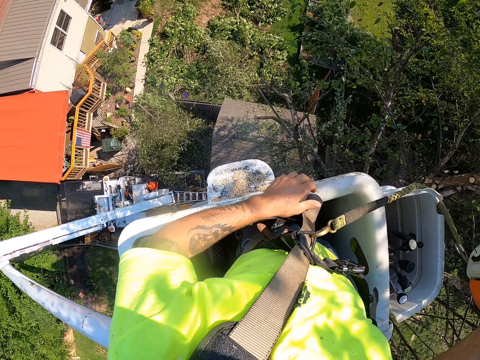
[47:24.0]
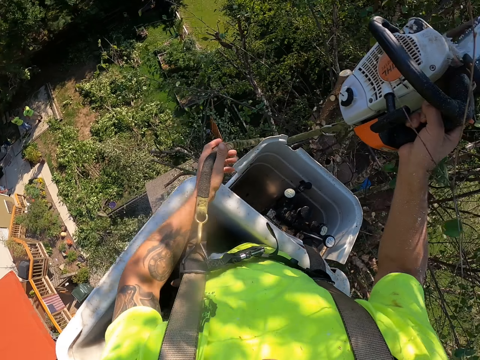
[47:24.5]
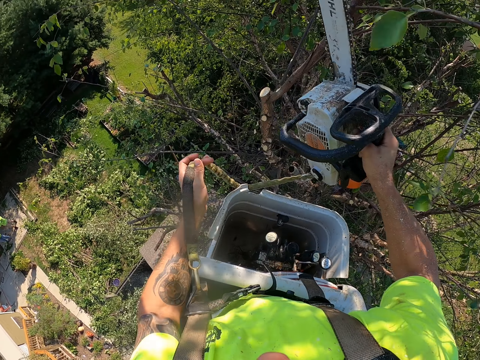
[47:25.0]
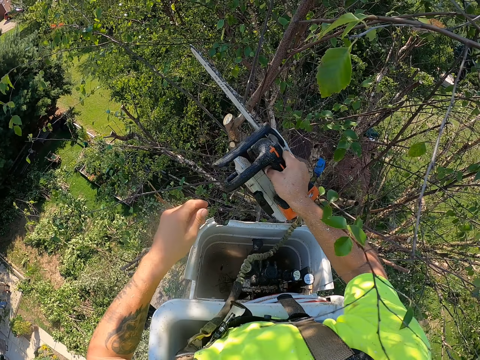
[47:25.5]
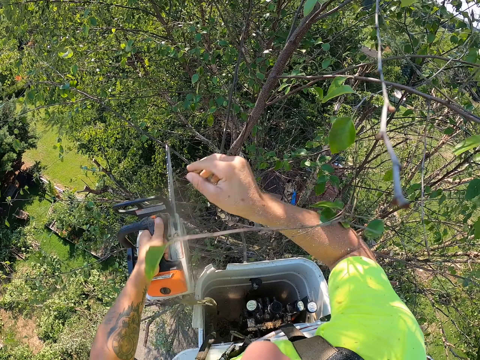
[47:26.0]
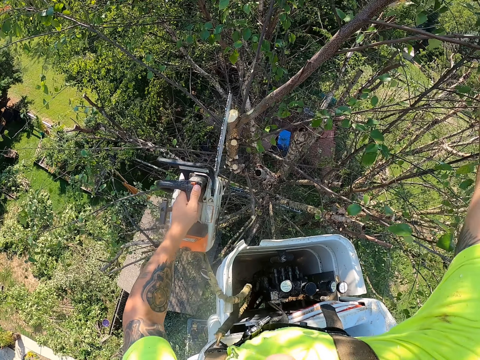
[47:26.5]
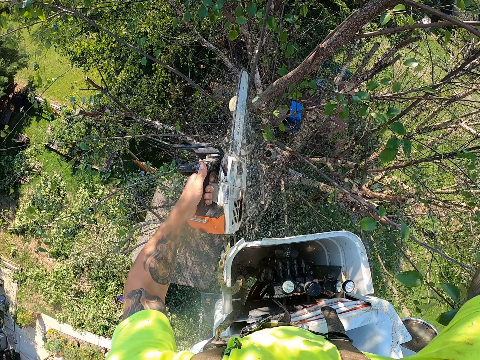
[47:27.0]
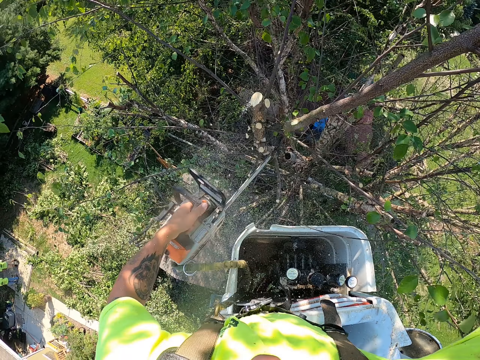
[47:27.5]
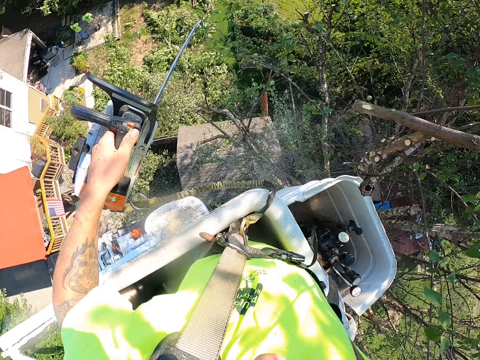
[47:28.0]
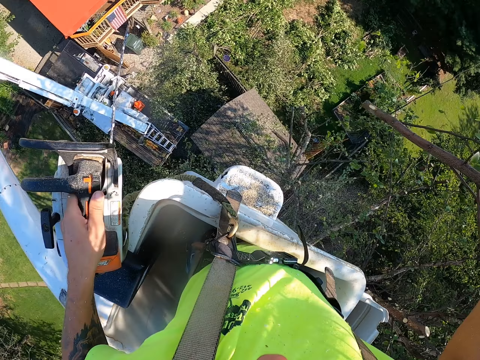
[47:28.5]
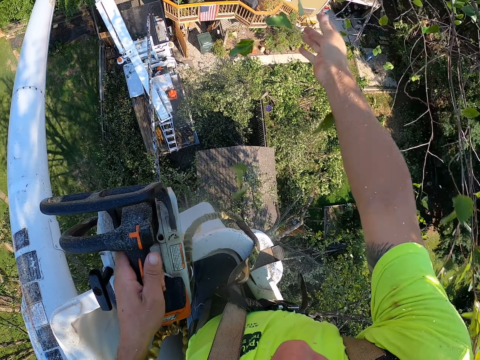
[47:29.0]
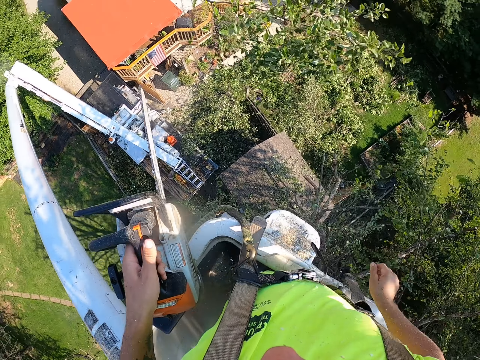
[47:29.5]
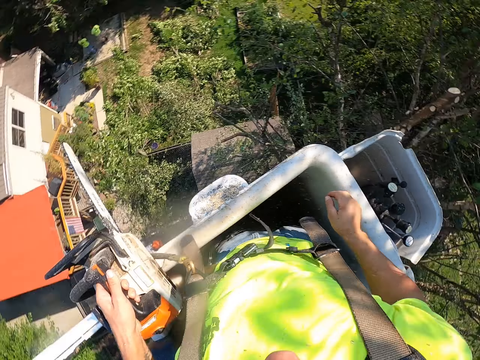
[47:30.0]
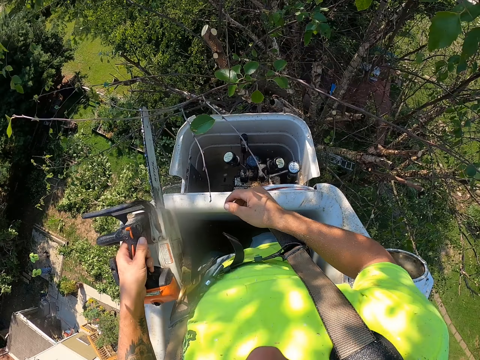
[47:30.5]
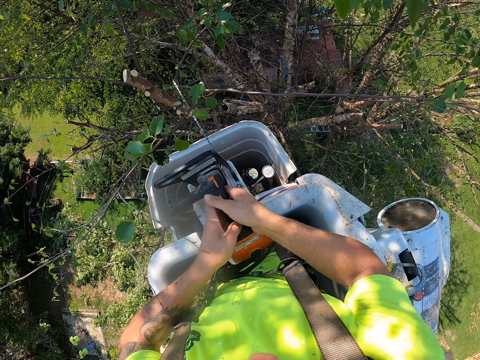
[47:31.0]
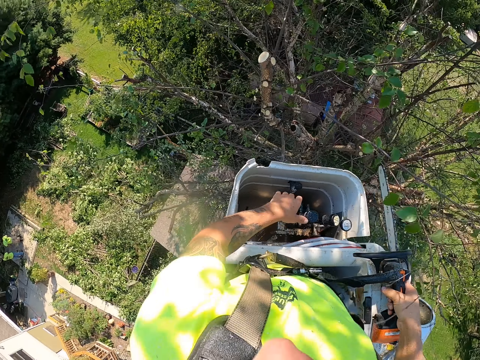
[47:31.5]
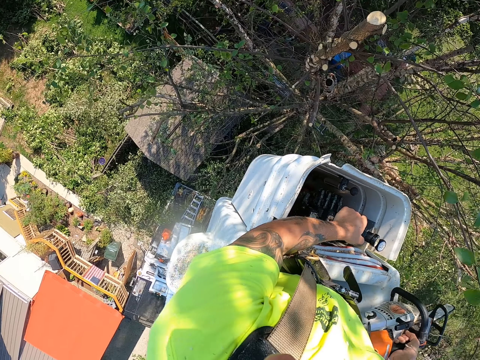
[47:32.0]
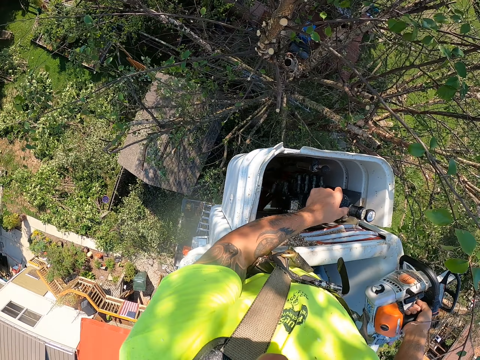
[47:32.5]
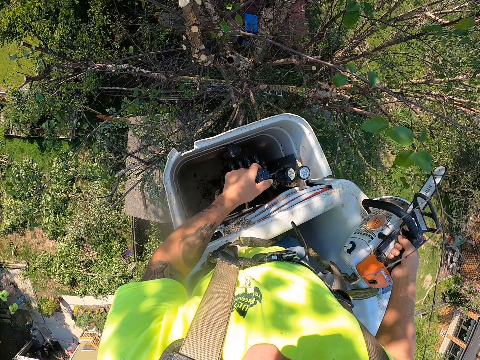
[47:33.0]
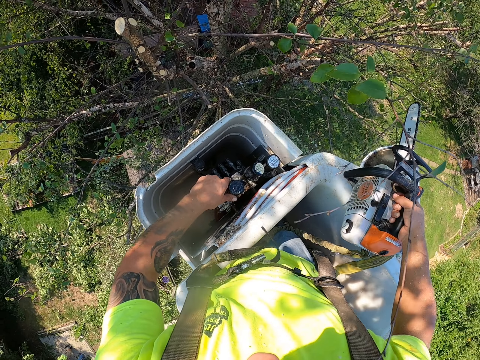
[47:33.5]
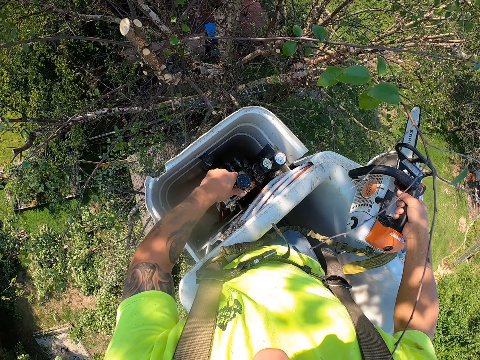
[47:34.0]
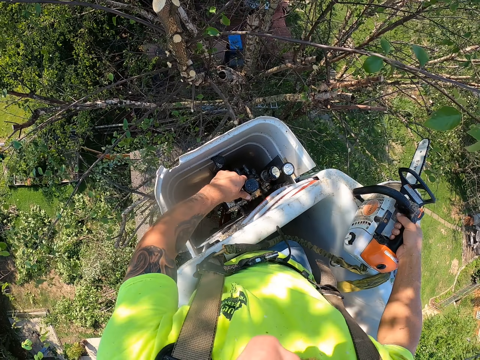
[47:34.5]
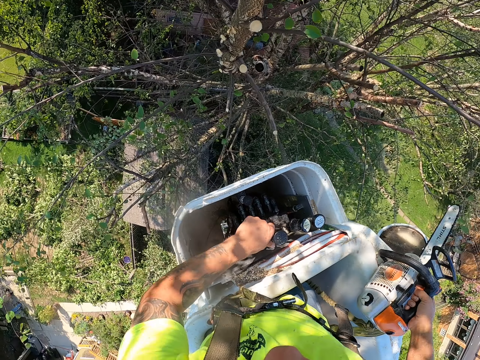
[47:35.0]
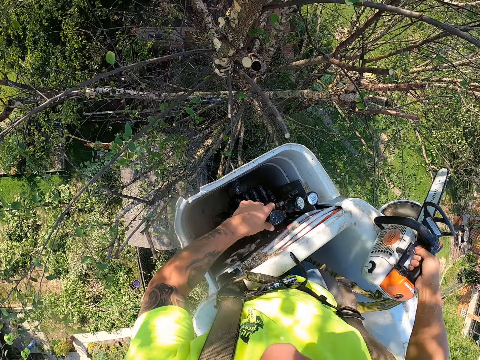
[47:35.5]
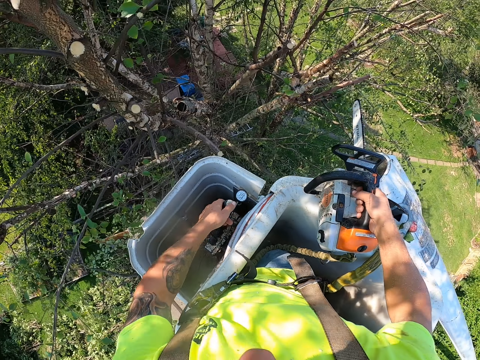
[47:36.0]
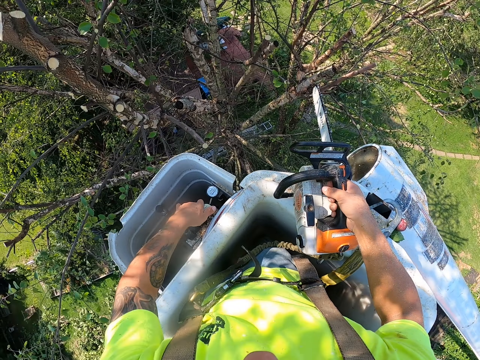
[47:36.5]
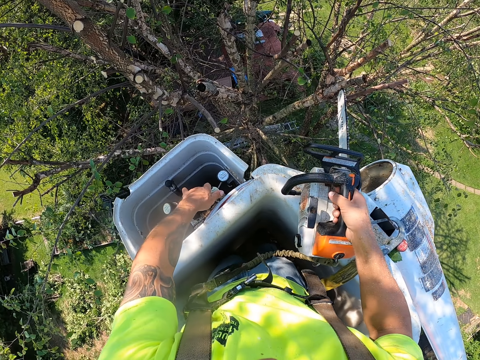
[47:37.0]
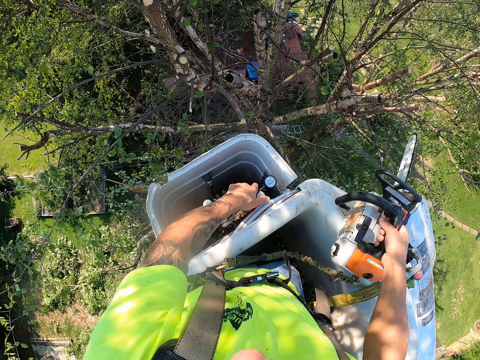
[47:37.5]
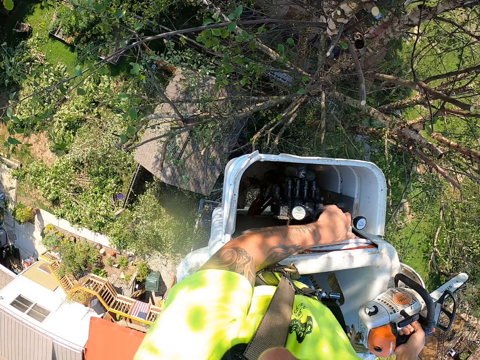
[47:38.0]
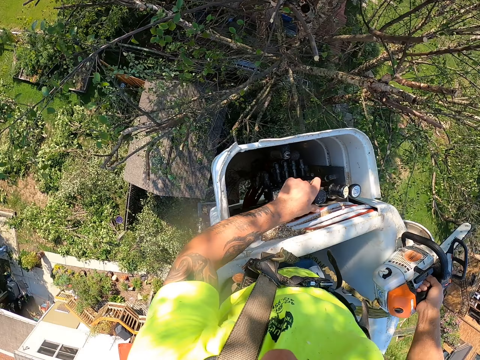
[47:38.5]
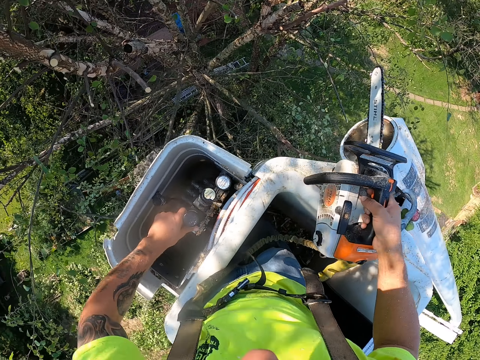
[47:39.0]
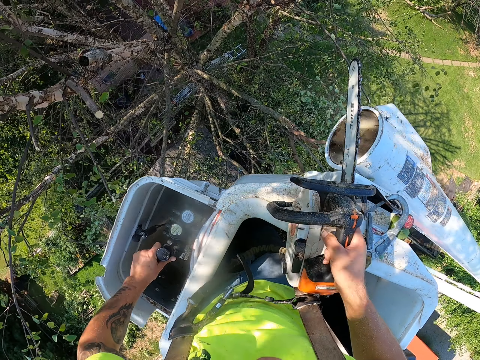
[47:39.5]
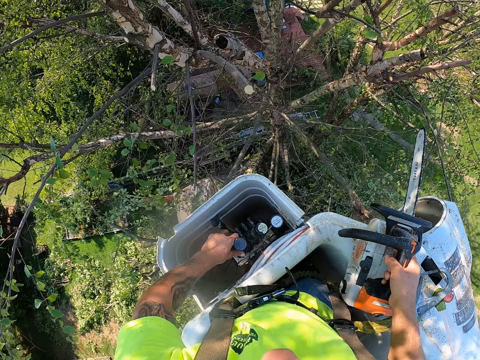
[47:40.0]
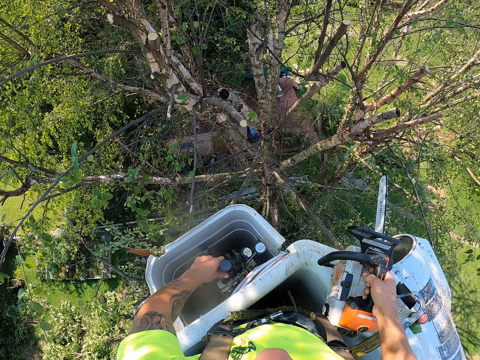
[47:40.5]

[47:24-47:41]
The camera wearer passes the electric saw machine from his right hand to his left hand. He holds a tree branch with his right hand. He cuts the tree branch with the electric saw machine in his left hand. He throws the tree branch to the ground with his right hand. He passes the electric saw machine from his left hand to his right hand. He operates the boom lift with his left hand. He moves the lift towards the tree.

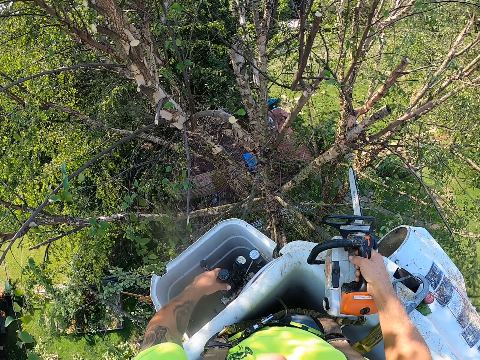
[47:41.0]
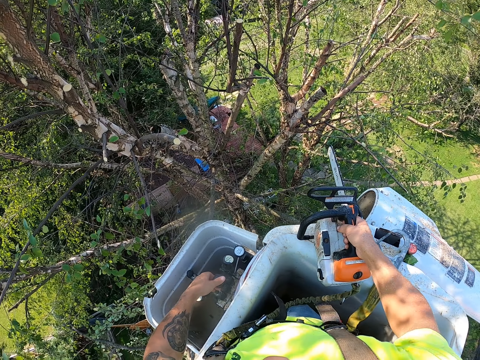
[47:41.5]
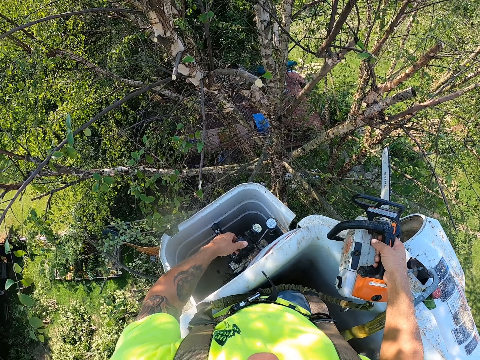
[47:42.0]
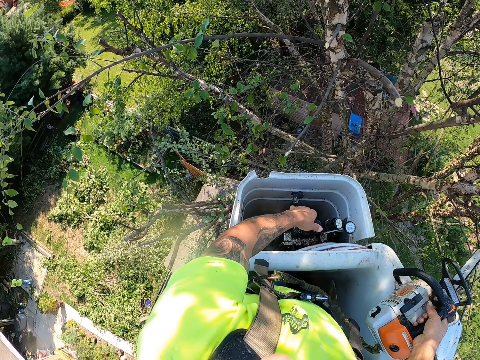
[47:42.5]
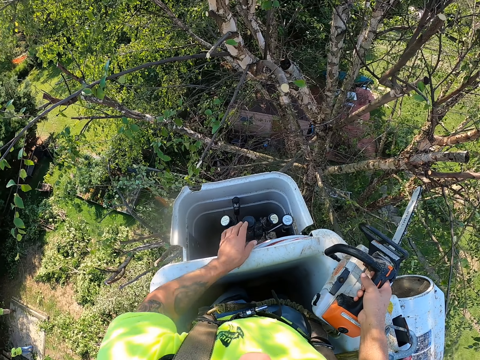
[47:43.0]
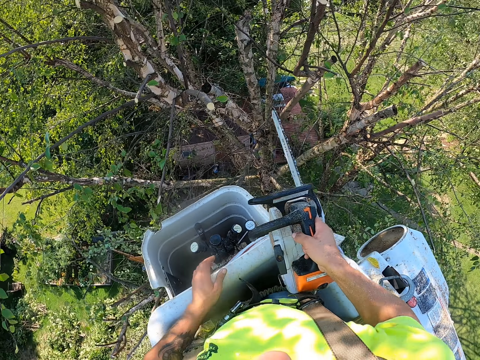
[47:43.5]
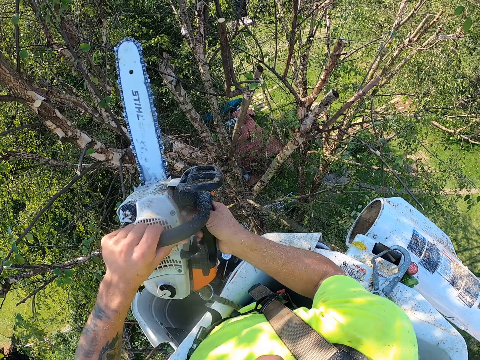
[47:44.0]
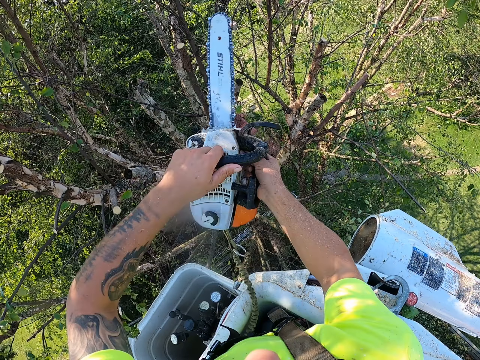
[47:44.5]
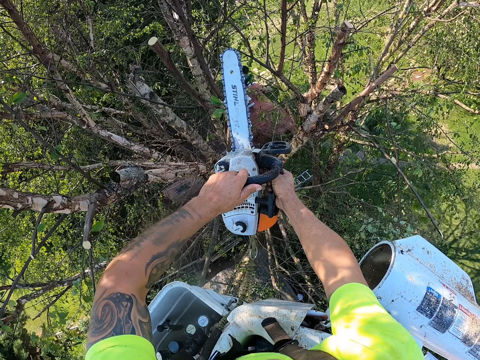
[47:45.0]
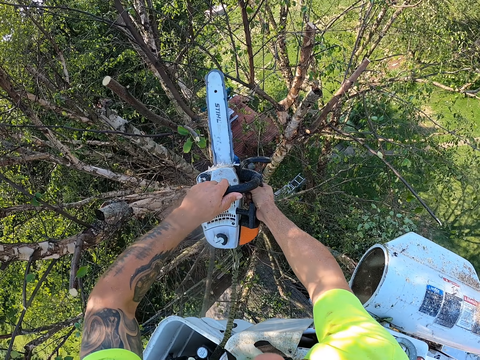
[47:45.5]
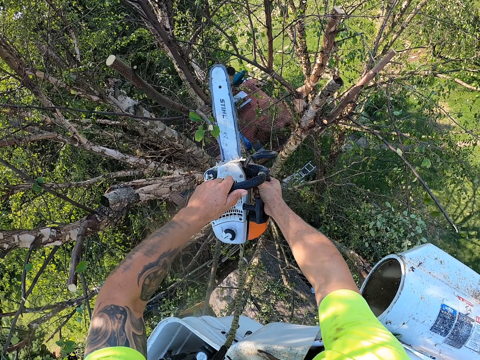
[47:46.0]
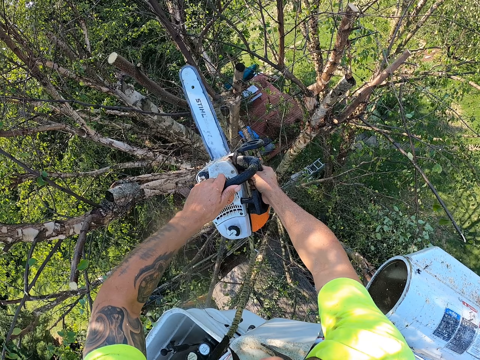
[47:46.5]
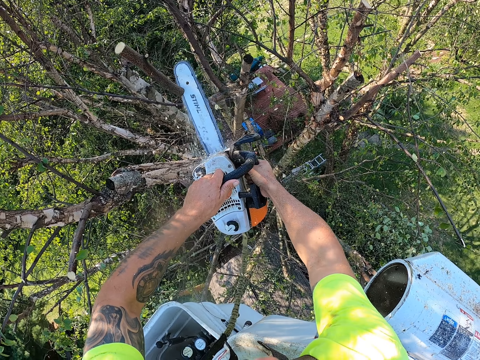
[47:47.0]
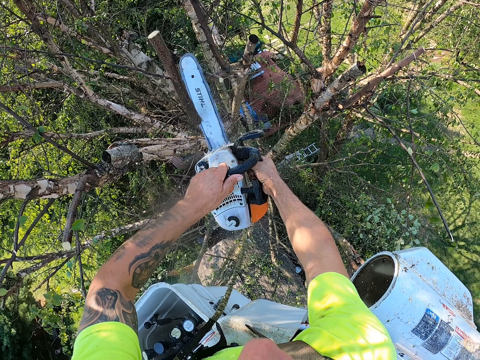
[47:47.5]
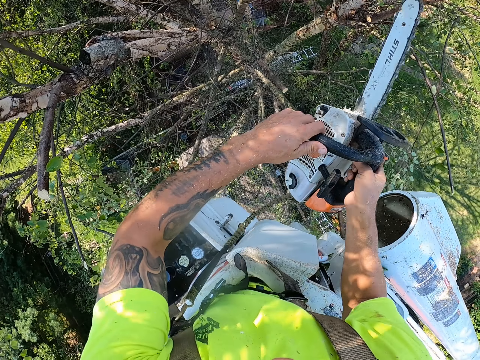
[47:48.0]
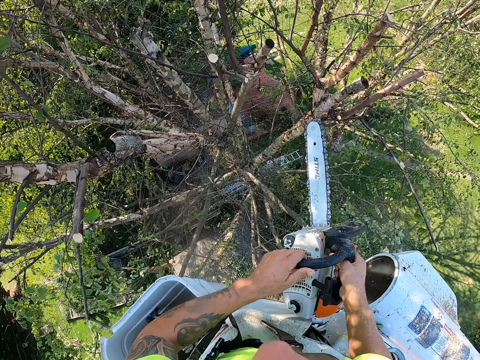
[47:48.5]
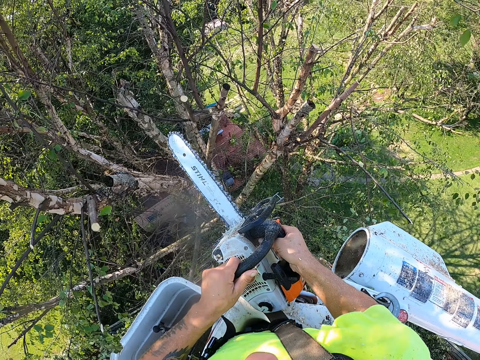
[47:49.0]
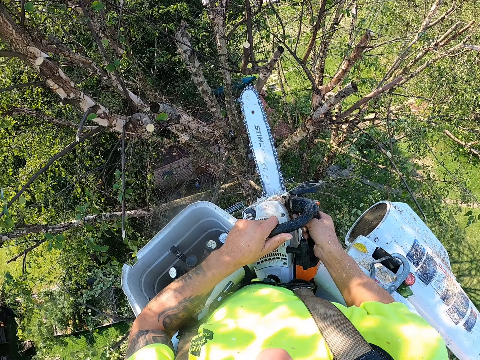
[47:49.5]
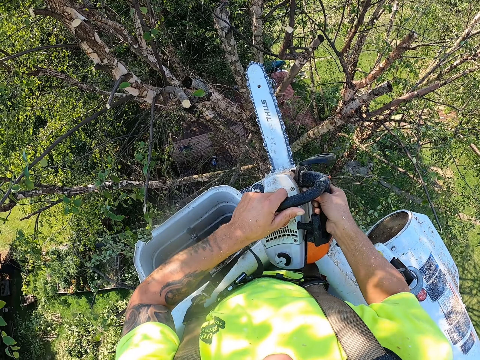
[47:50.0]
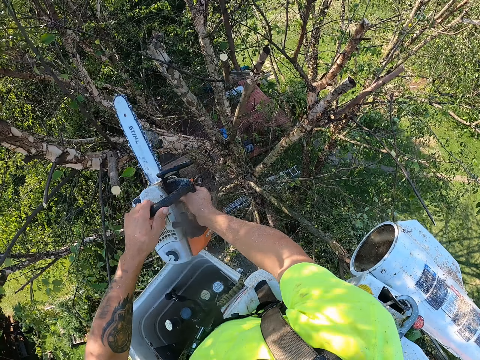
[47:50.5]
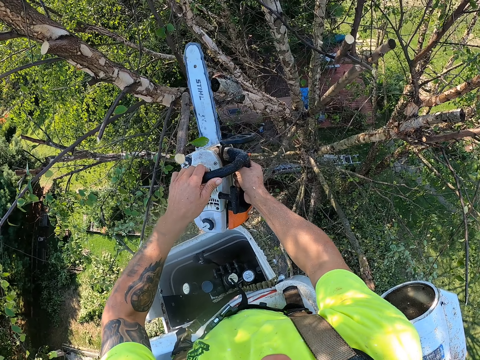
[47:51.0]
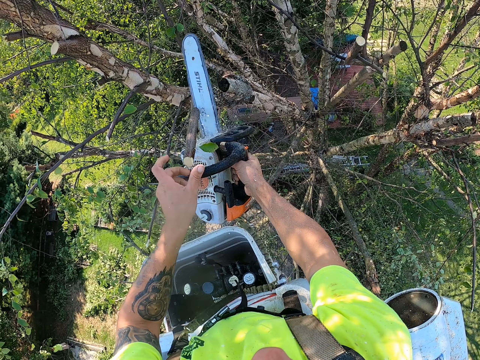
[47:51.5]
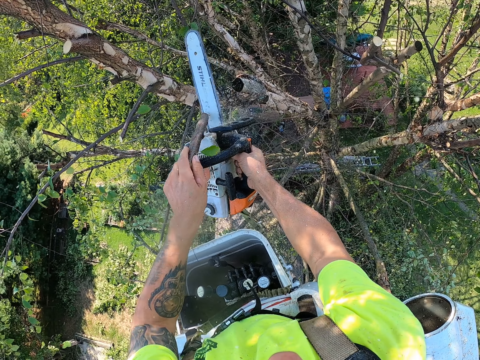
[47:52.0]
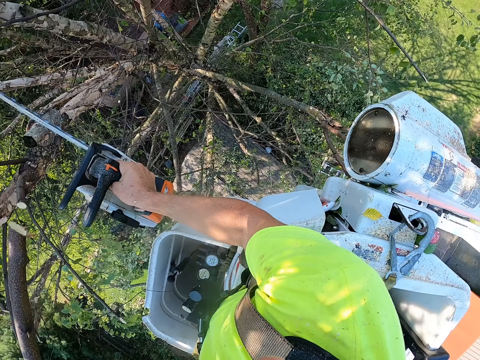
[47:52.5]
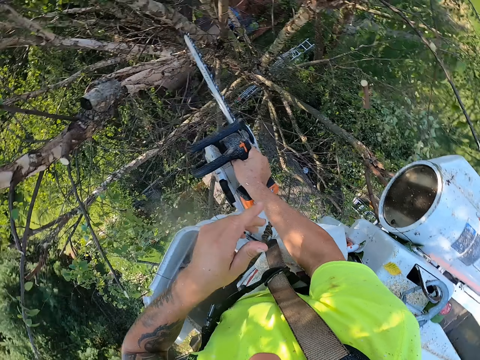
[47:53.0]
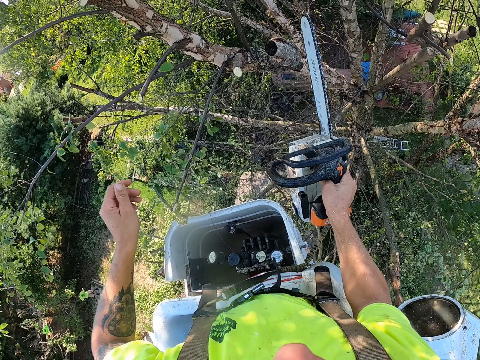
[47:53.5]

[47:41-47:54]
The camera wearer holds the electric chain saw with both hands. He cuts some tree branches with the electric saw in both hands. He holds a tree branch with his left hand. He throws the tree branch to the ground with his left hand.
